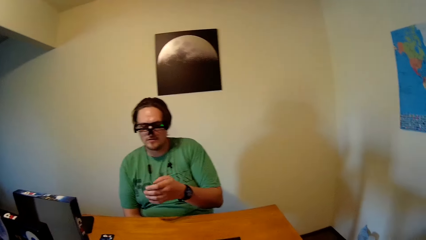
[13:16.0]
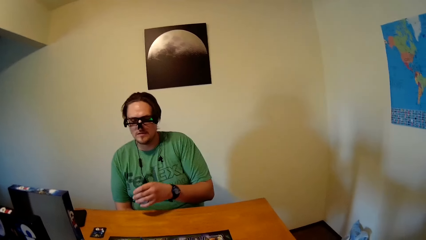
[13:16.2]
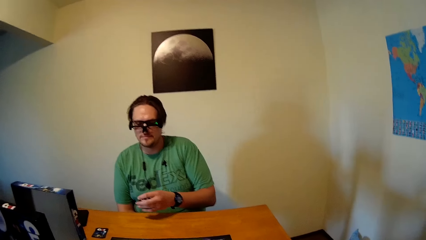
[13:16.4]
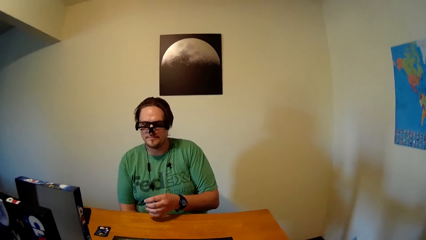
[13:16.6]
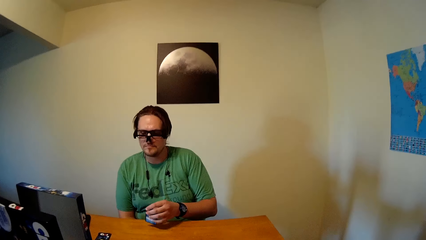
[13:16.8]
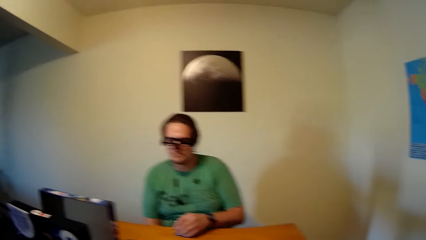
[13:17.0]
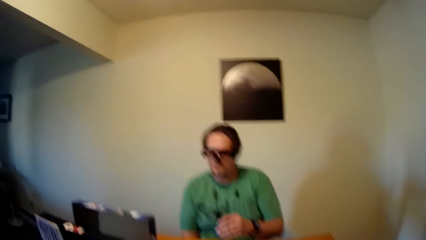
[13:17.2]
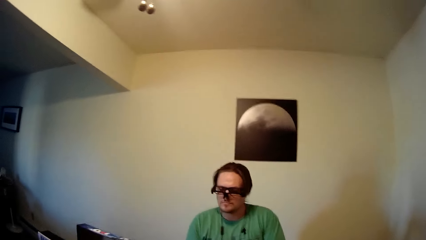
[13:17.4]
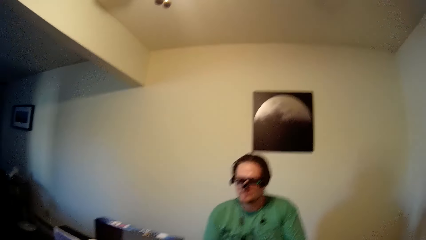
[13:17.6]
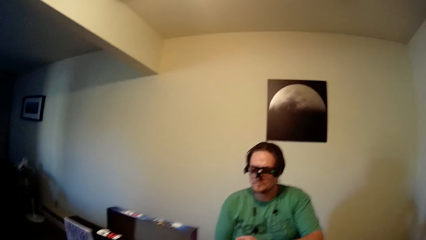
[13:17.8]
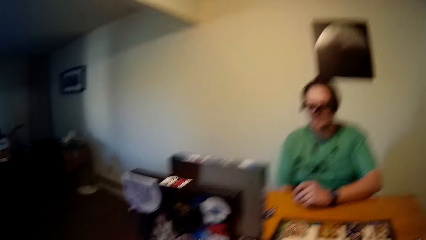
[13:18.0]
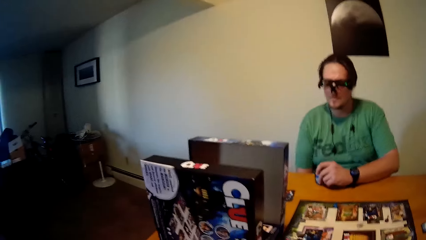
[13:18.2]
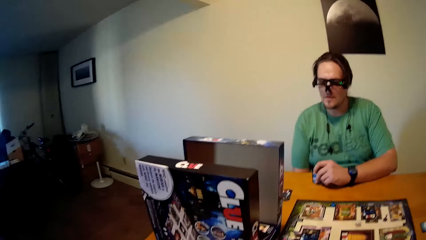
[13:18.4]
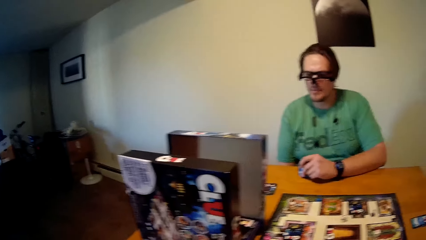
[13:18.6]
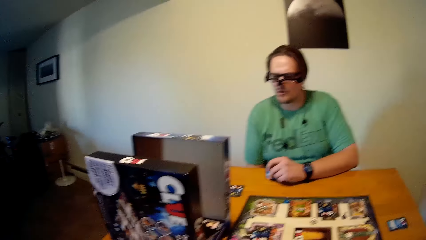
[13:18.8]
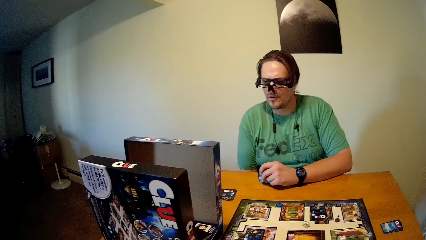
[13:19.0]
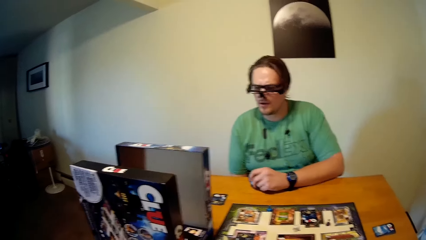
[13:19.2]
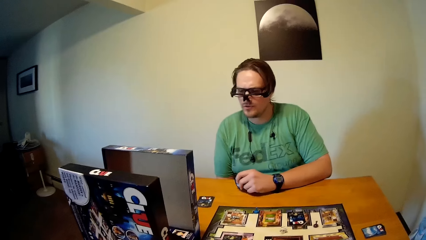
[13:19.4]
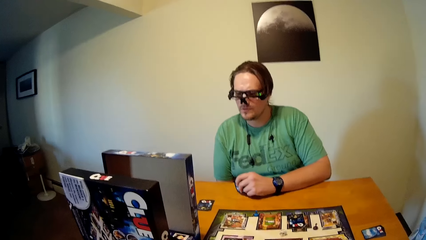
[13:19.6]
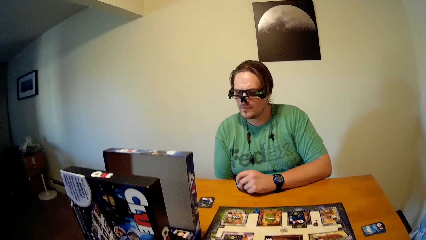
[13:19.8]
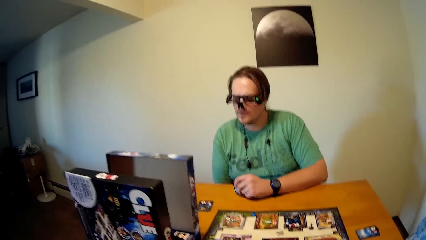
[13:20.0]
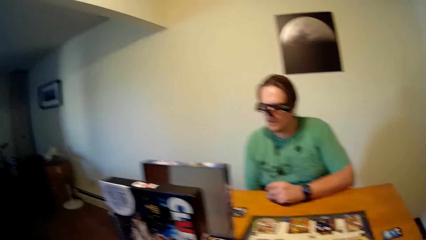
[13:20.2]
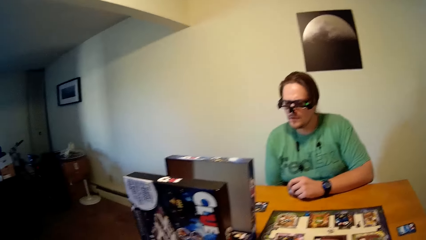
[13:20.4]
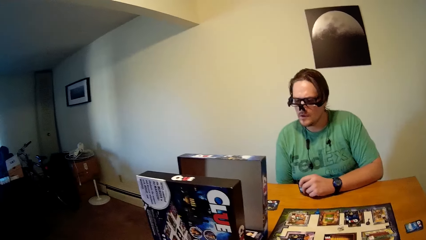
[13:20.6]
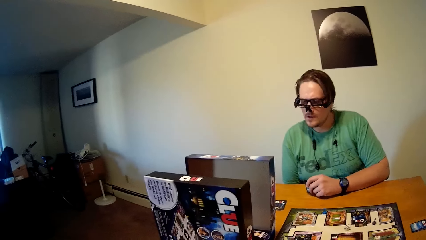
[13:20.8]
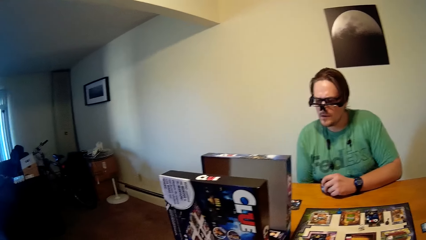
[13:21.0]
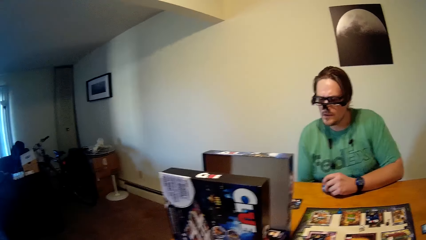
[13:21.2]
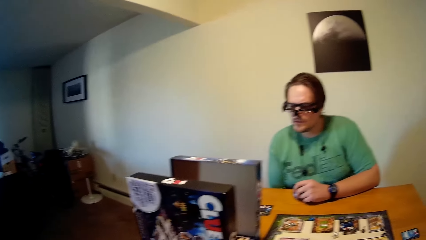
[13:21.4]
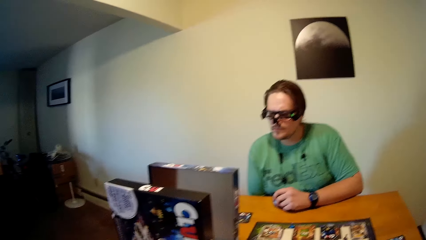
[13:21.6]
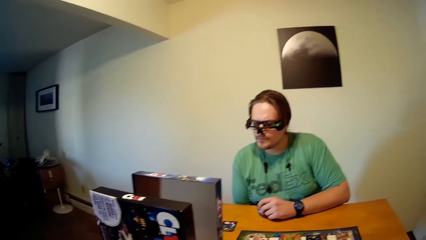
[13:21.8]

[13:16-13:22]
A man reads from a piece of card.

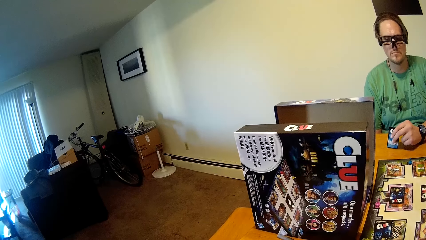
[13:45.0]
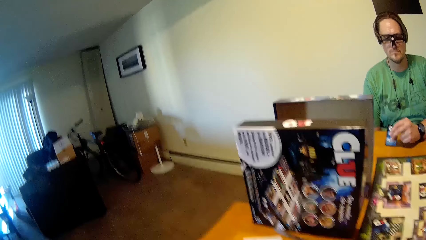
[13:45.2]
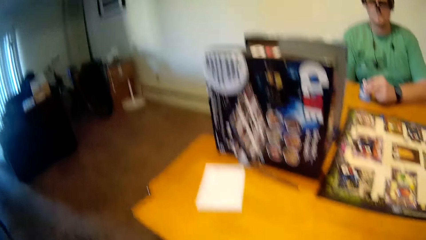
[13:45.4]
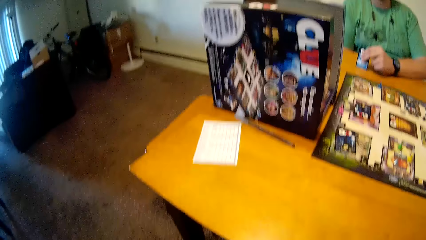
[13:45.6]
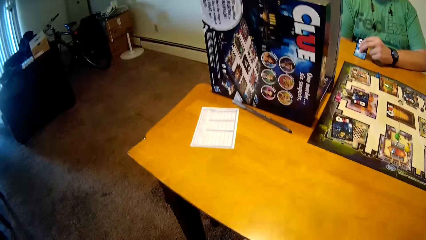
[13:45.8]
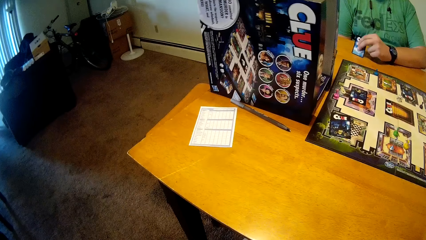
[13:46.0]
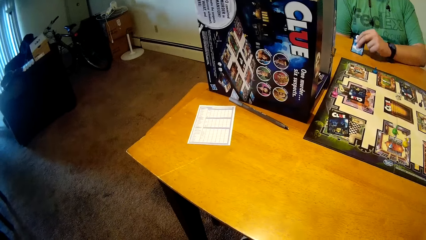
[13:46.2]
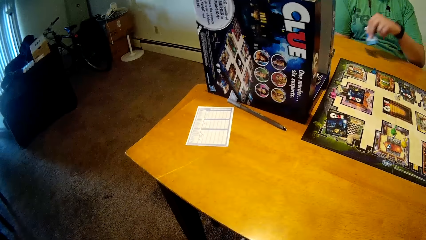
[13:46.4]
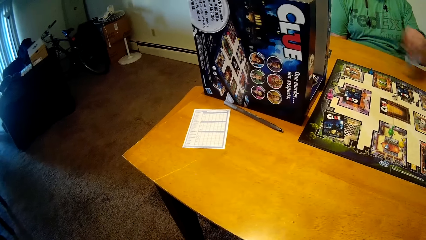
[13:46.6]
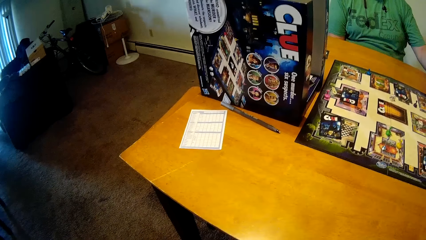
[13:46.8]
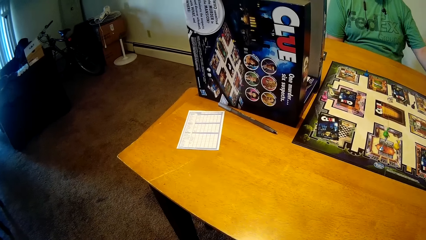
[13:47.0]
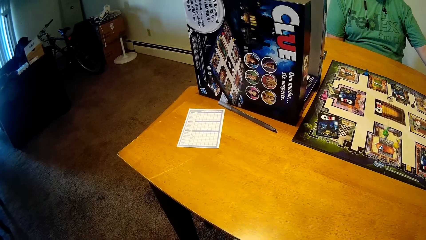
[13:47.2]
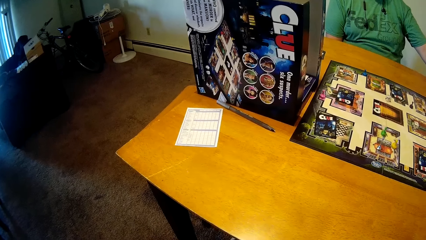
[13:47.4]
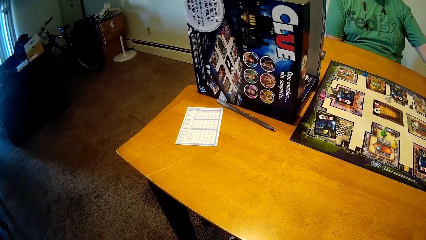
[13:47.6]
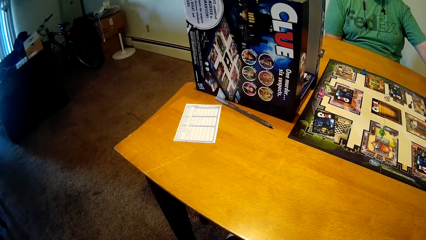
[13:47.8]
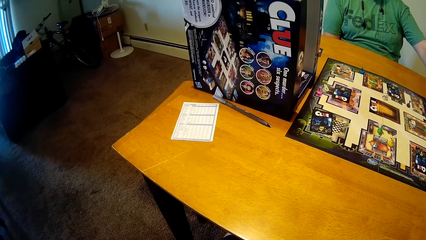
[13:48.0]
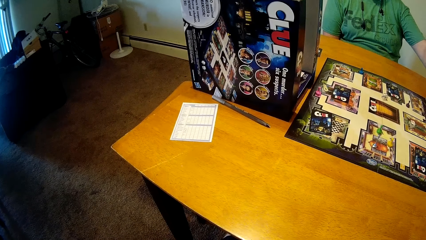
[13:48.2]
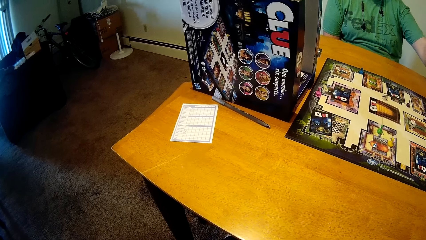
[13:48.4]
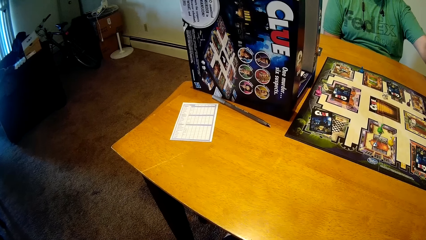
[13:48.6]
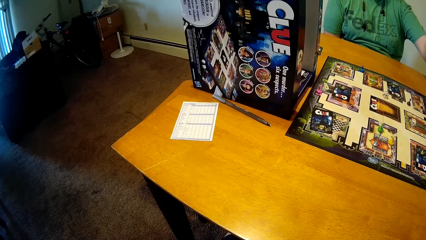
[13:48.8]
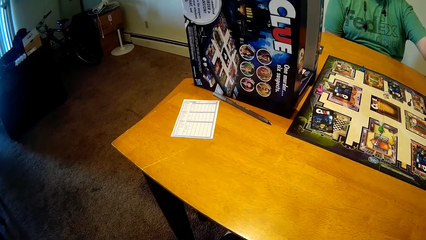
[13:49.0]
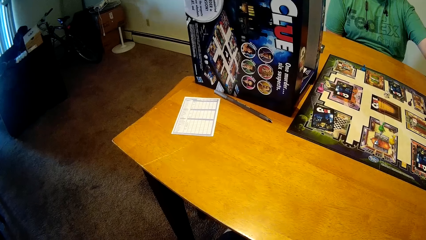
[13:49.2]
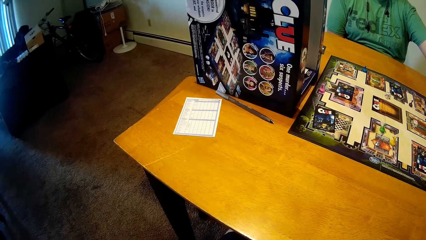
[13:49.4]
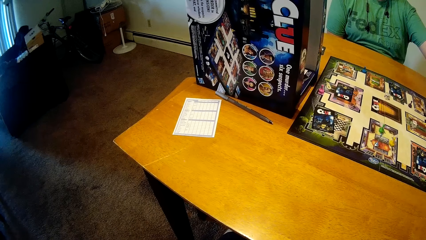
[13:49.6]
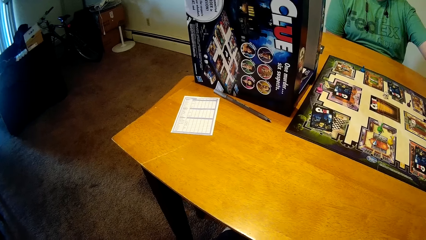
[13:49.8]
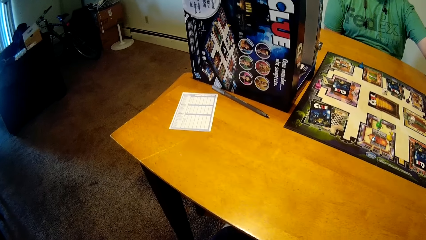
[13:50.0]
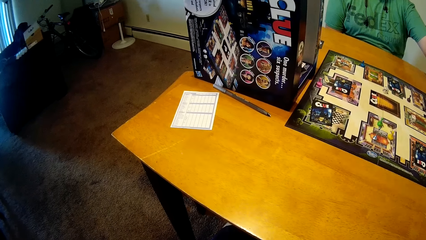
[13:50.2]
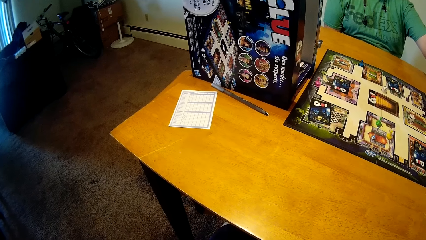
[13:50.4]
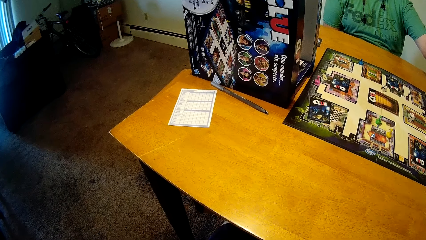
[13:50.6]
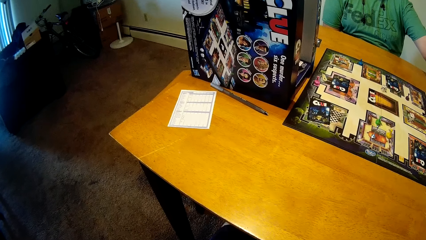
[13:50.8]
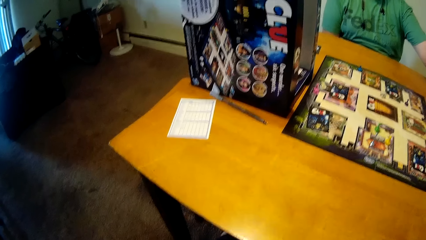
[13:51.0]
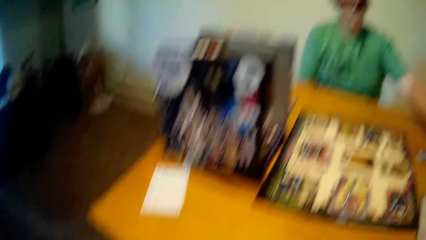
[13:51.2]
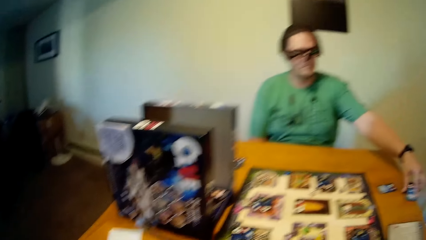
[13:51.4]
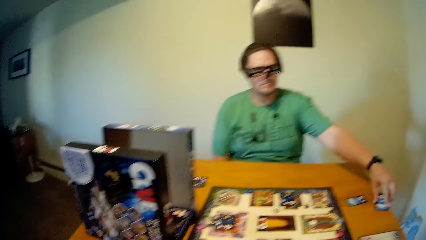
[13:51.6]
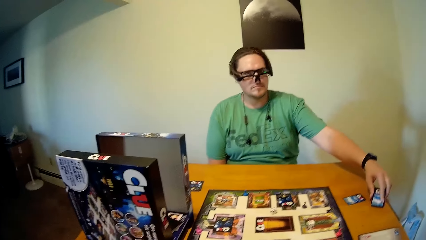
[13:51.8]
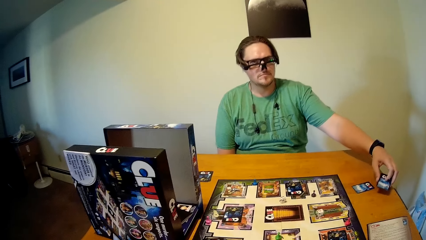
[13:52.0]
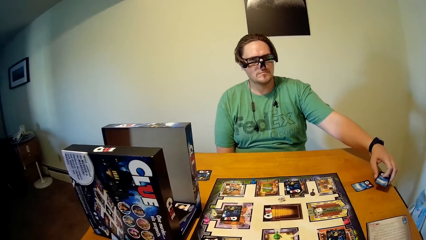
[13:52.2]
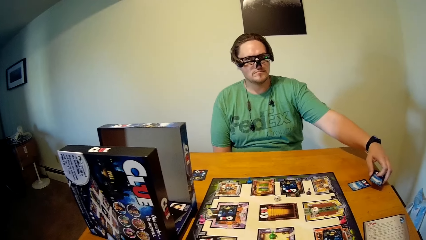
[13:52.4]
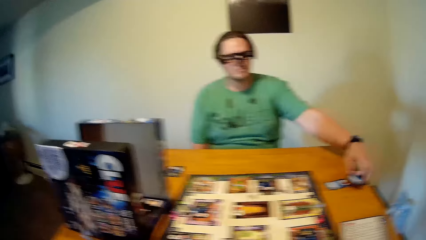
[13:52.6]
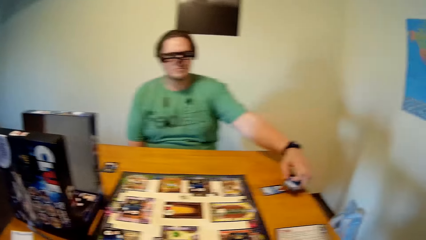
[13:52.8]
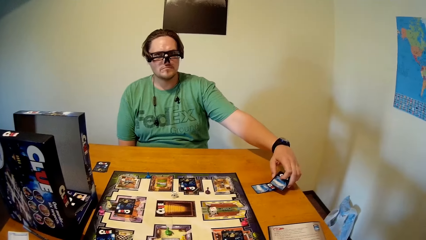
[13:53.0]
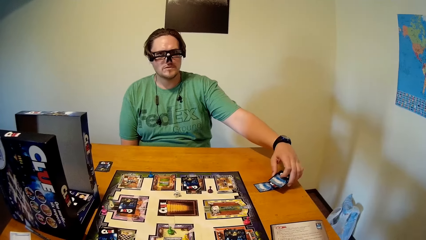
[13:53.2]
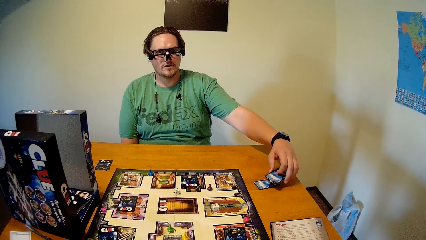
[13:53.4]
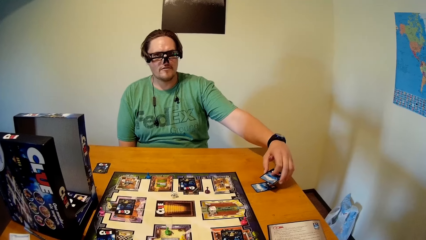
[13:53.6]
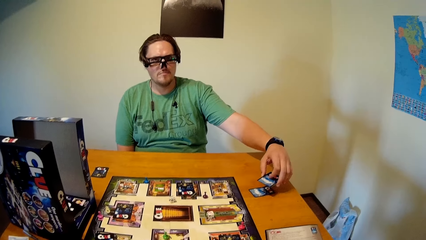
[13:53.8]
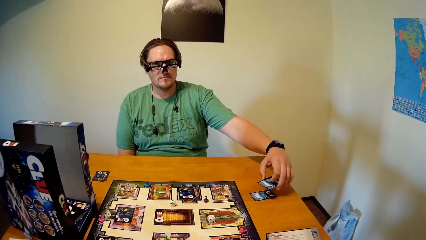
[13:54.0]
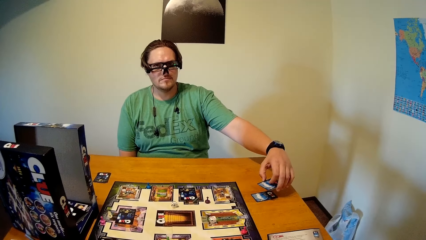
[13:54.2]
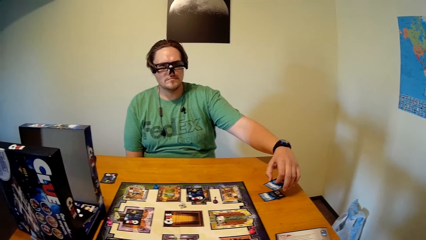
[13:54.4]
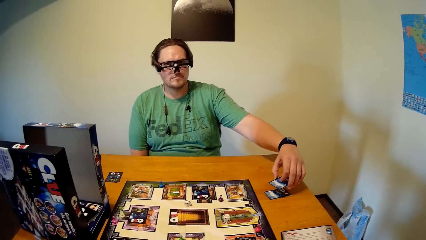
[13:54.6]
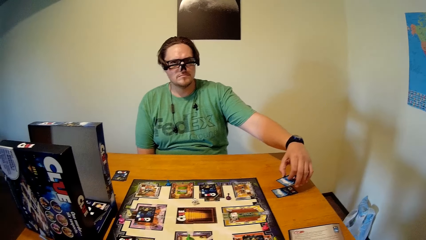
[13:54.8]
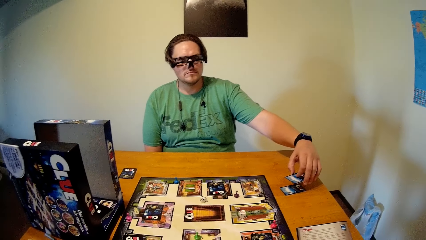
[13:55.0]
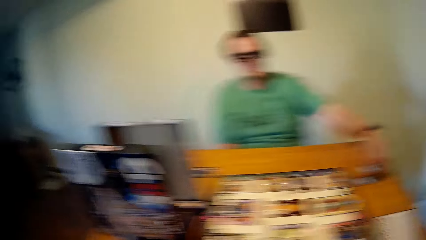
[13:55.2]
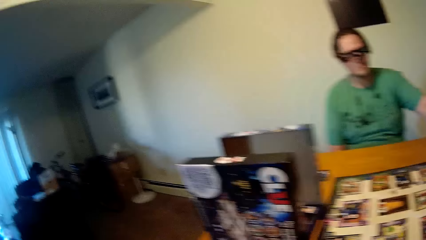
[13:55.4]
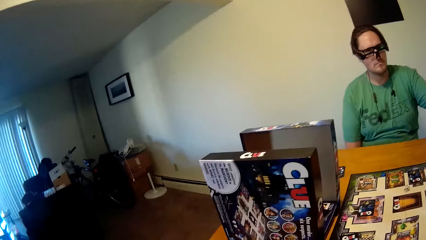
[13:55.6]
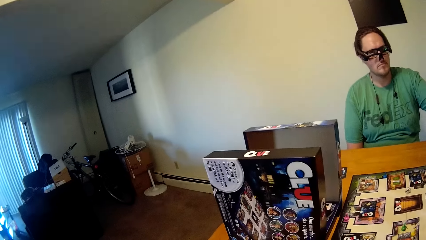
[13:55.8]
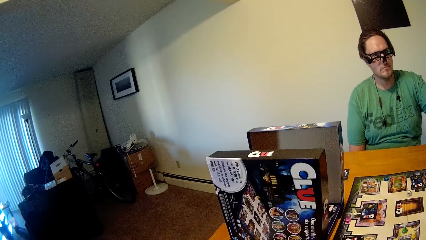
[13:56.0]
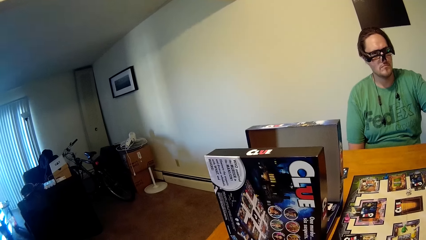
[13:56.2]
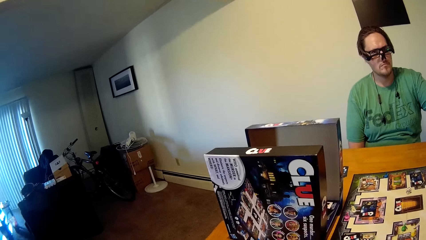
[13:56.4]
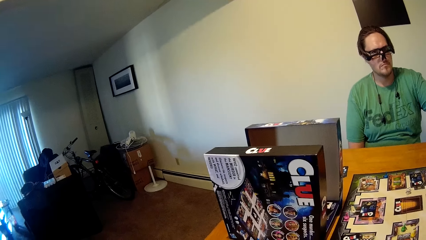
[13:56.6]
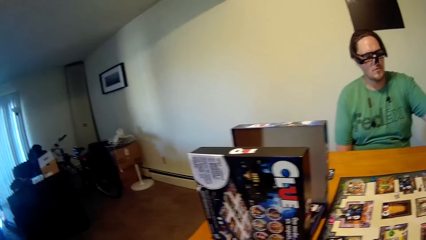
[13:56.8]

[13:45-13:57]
A man moves the card away. The man picks up the card from the table with his left hand and holds the card.
